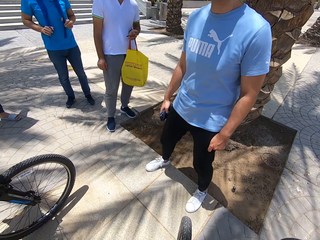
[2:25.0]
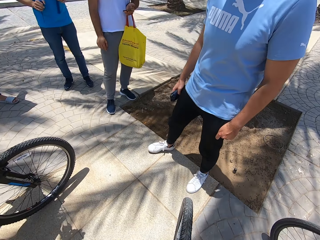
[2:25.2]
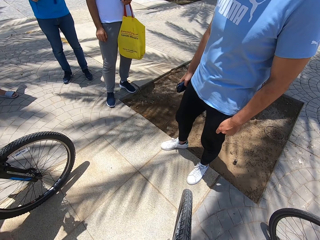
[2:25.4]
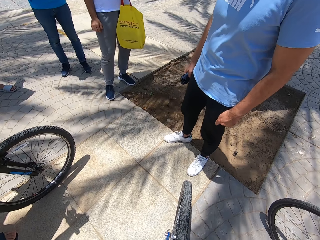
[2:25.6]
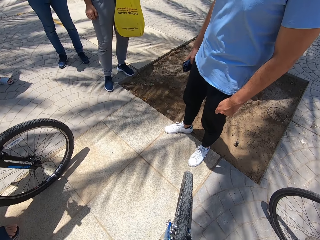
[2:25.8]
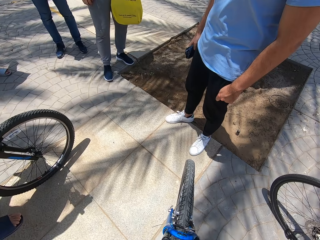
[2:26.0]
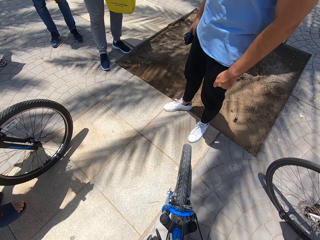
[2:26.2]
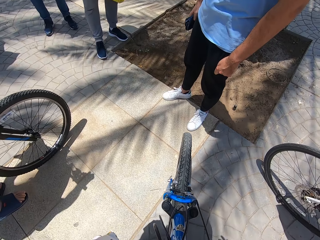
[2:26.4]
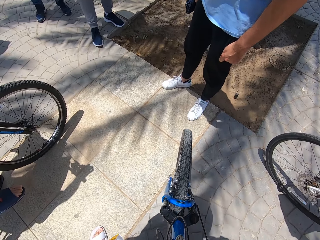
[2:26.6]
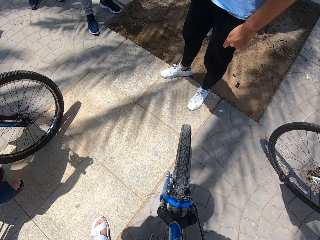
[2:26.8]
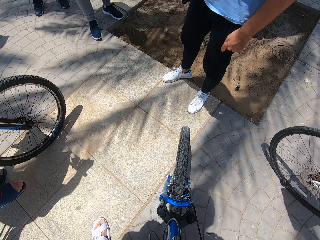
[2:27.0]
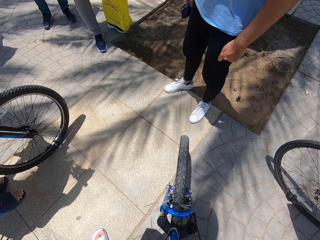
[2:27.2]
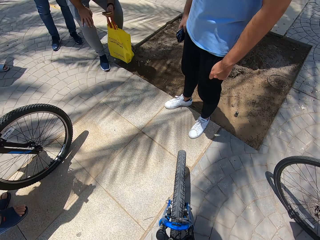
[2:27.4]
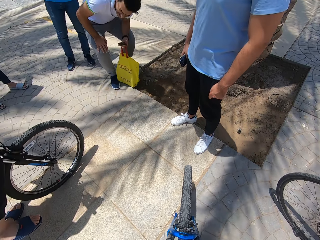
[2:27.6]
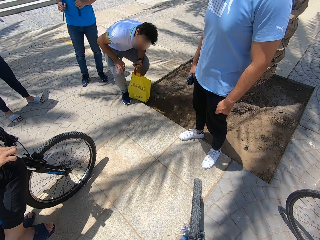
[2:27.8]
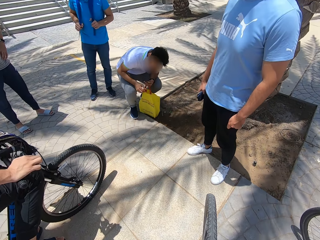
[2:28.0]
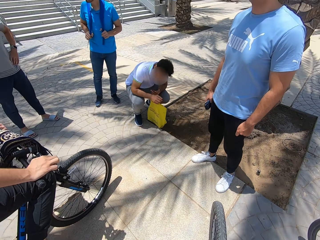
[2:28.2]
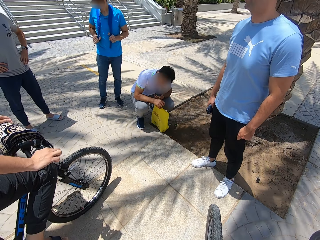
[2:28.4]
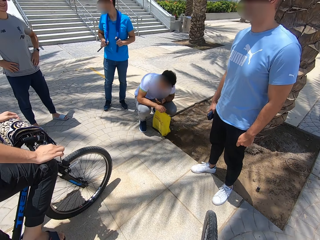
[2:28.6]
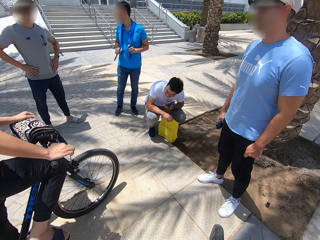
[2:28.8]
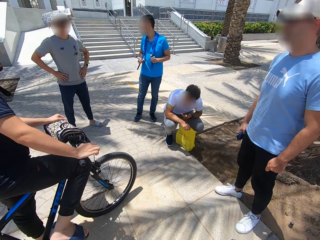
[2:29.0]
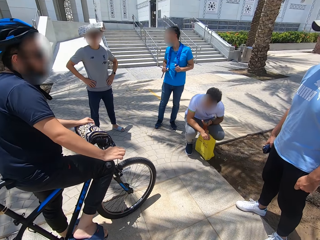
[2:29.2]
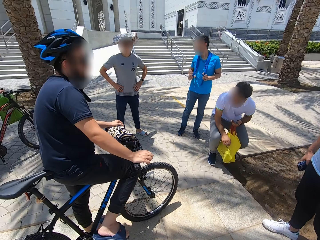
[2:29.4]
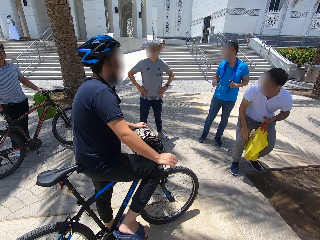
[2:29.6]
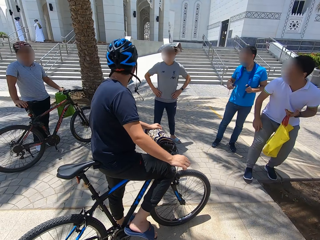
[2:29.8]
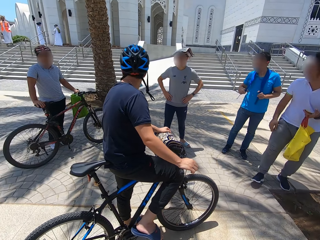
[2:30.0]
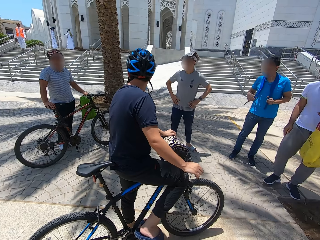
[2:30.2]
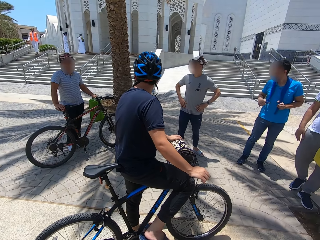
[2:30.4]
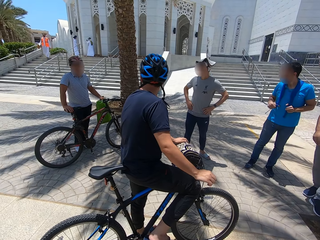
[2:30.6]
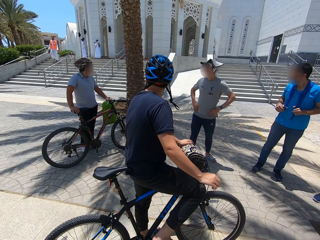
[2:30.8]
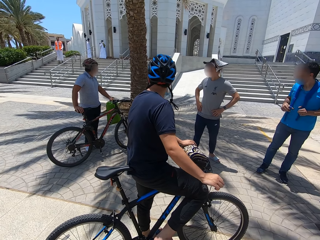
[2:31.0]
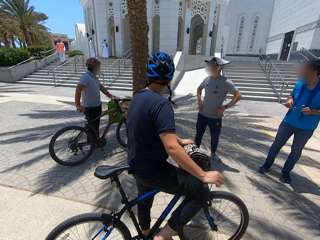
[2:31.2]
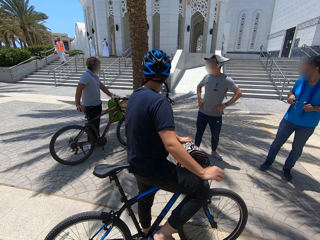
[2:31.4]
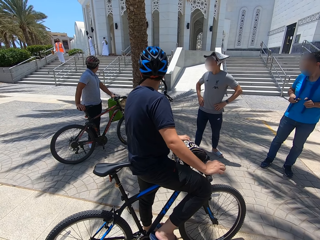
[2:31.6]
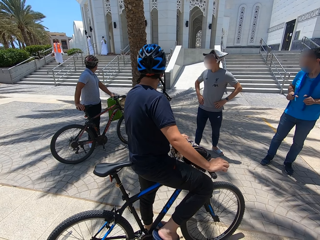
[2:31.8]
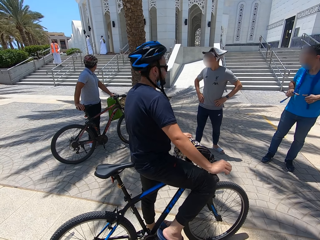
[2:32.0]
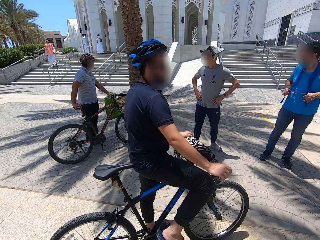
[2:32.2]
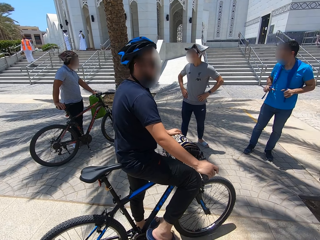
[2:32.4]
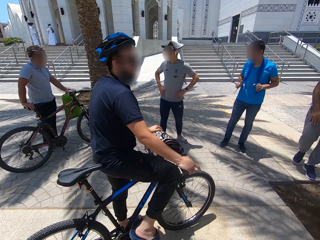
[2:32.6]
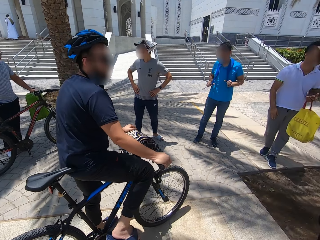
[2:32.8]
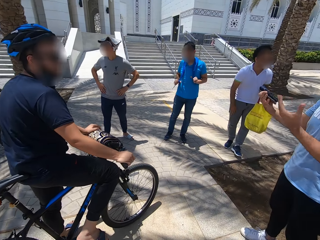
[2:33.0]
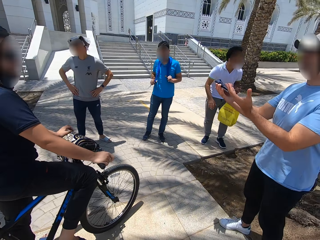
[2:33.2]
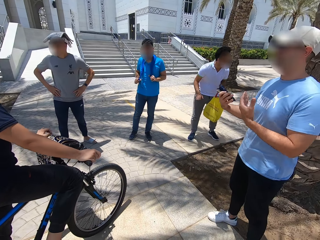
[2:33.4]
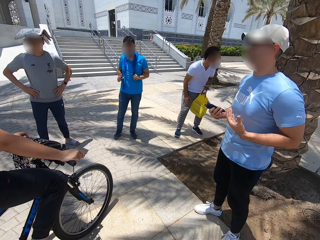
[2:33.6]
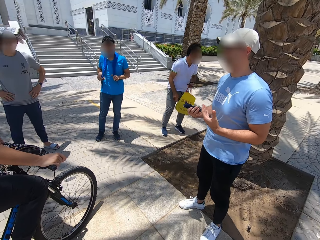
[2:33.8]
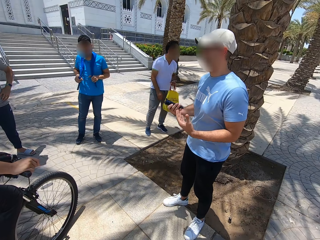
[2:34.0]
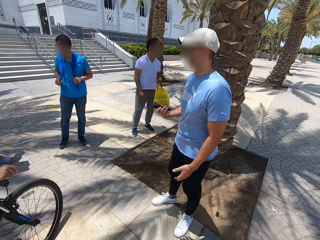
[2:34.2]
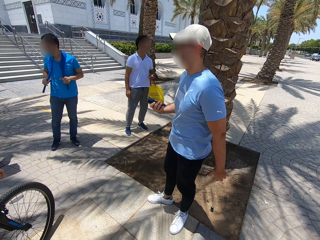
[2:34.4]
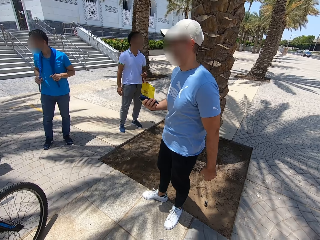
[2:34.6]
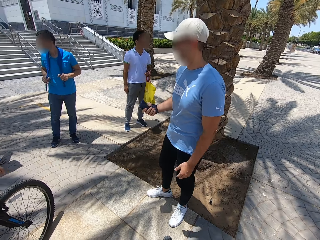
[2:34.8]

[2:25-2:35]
A man squats on the walkway. The man stands on the walkway. The camera wearer looks around the compound. Another man walks downstairs. A third man talks on the walkway.

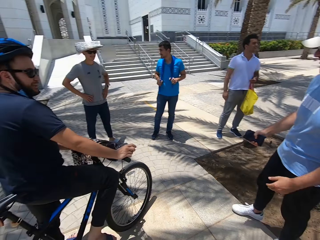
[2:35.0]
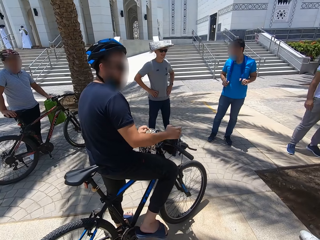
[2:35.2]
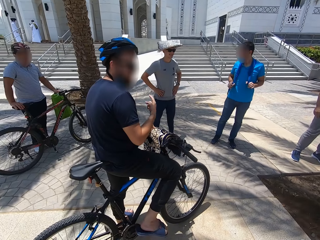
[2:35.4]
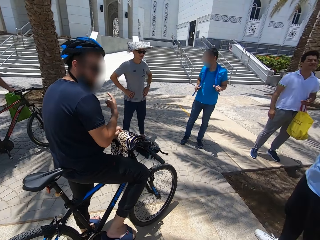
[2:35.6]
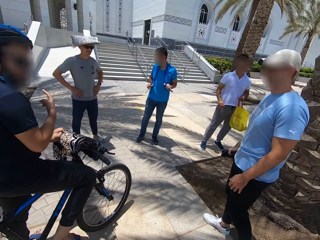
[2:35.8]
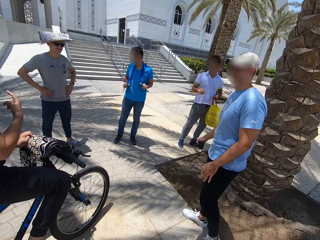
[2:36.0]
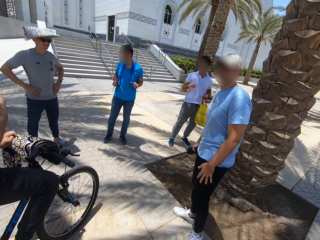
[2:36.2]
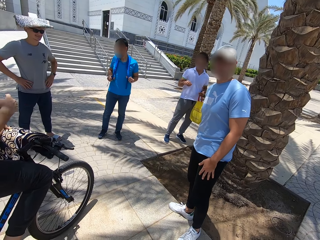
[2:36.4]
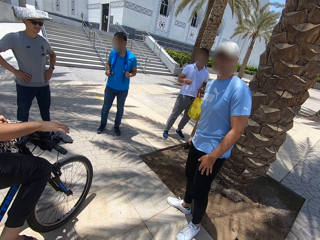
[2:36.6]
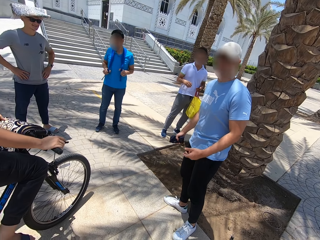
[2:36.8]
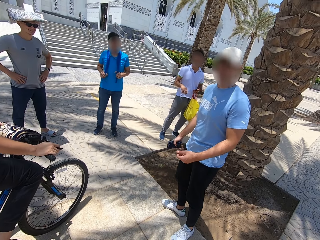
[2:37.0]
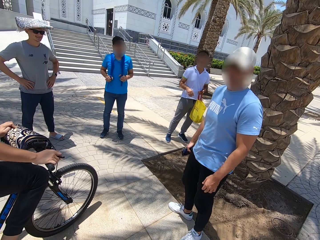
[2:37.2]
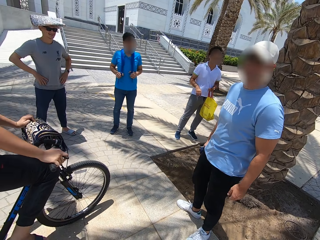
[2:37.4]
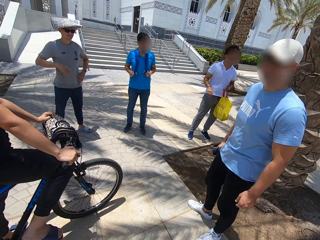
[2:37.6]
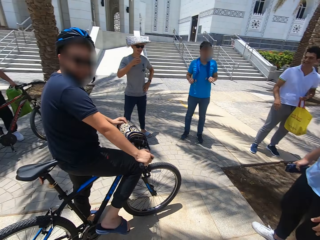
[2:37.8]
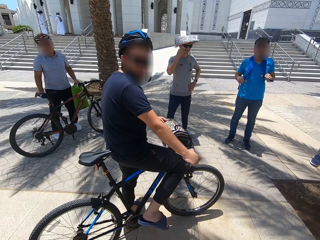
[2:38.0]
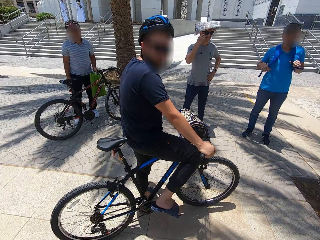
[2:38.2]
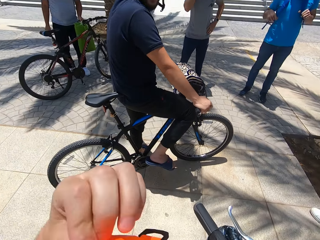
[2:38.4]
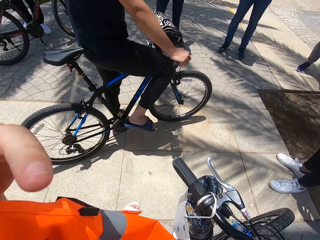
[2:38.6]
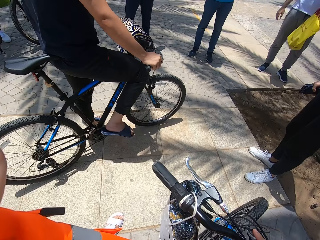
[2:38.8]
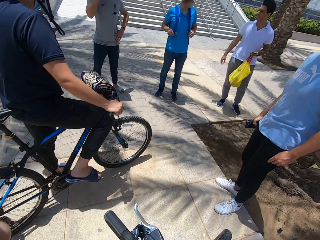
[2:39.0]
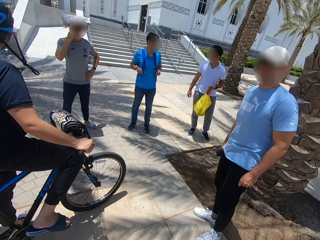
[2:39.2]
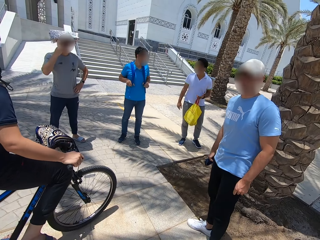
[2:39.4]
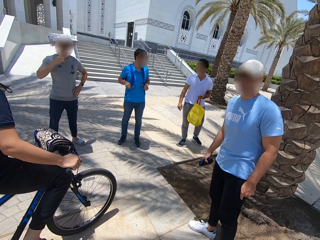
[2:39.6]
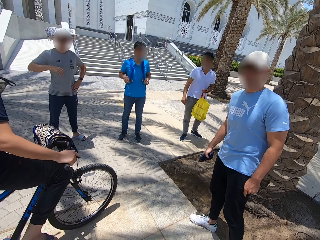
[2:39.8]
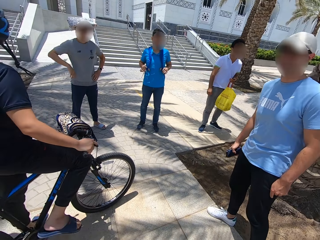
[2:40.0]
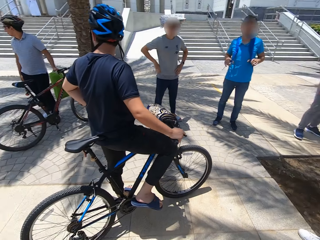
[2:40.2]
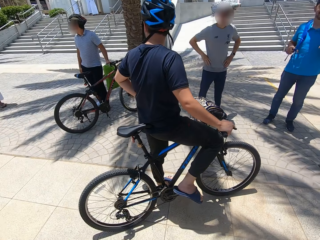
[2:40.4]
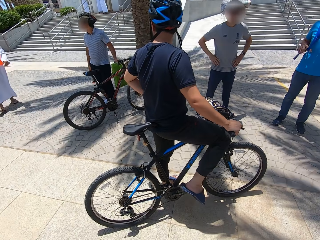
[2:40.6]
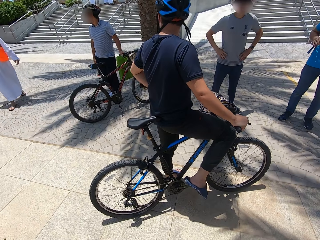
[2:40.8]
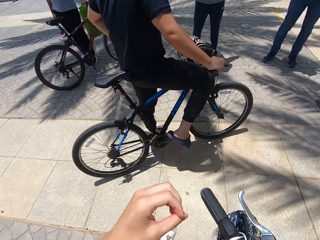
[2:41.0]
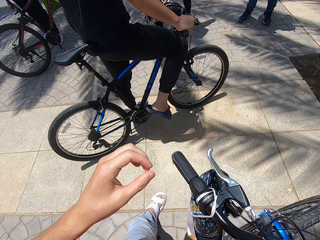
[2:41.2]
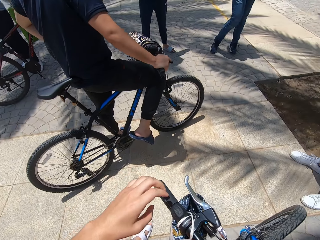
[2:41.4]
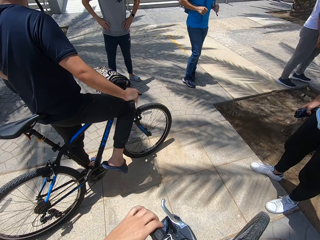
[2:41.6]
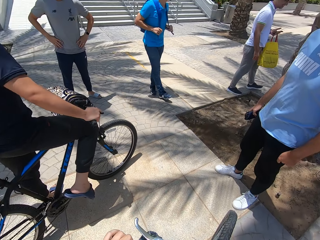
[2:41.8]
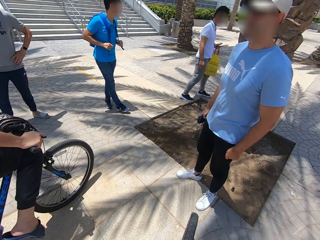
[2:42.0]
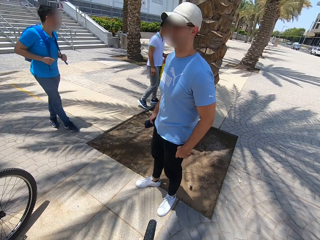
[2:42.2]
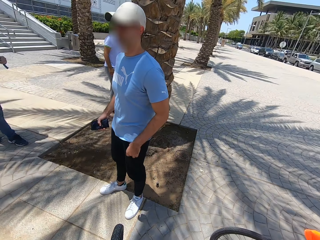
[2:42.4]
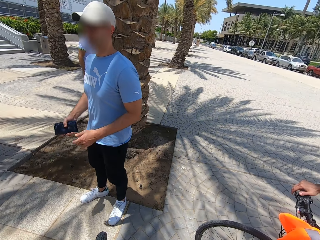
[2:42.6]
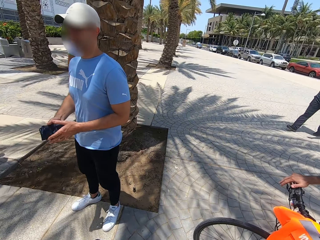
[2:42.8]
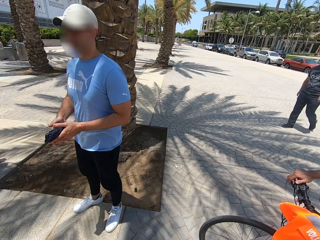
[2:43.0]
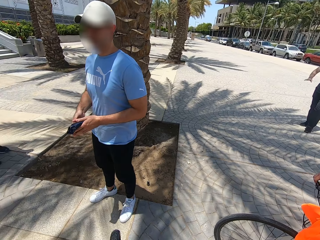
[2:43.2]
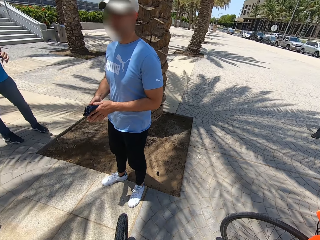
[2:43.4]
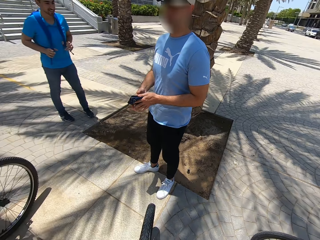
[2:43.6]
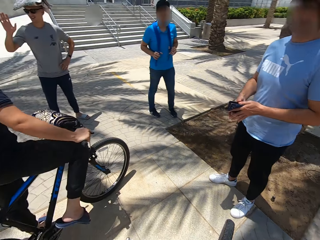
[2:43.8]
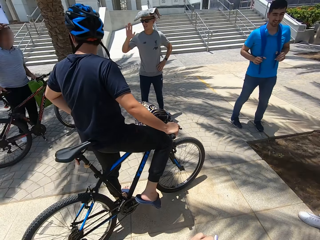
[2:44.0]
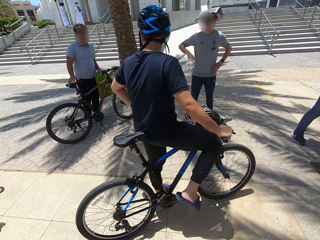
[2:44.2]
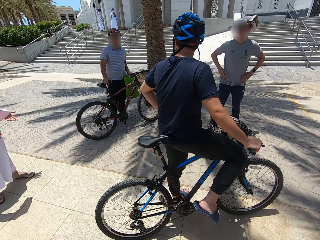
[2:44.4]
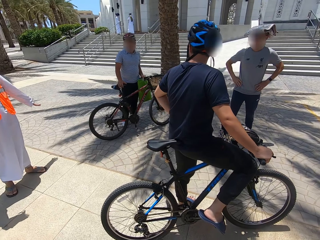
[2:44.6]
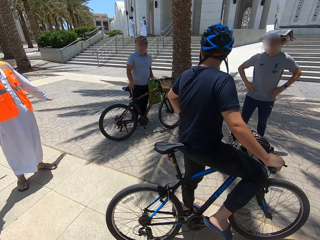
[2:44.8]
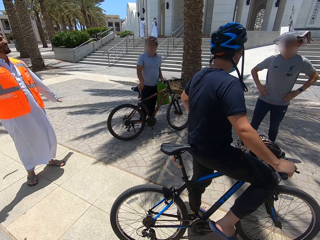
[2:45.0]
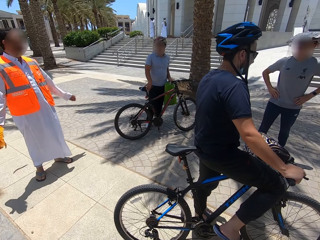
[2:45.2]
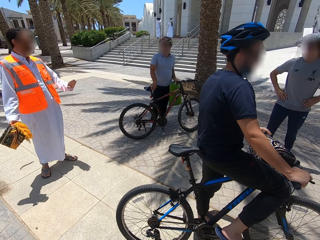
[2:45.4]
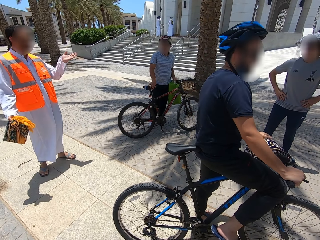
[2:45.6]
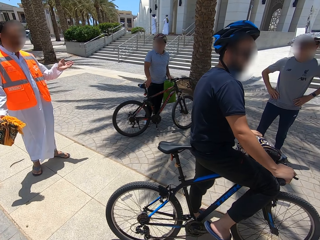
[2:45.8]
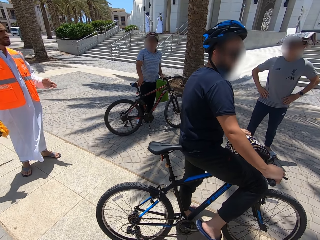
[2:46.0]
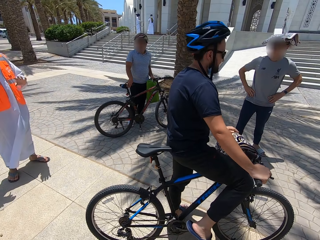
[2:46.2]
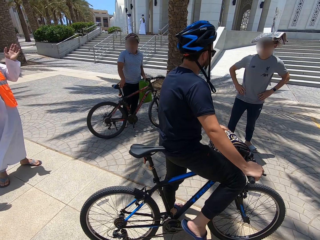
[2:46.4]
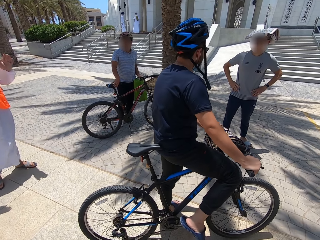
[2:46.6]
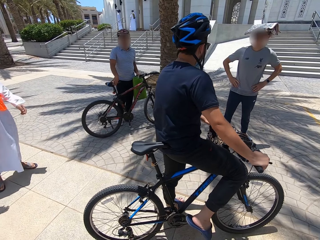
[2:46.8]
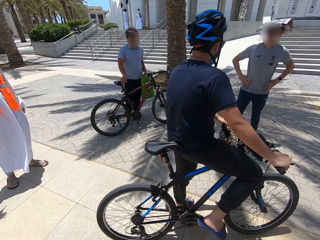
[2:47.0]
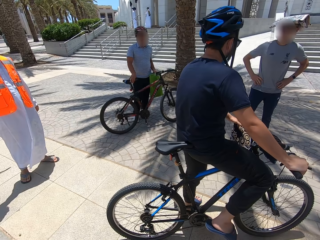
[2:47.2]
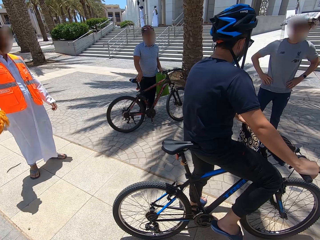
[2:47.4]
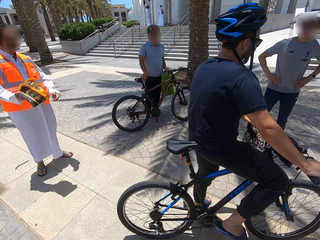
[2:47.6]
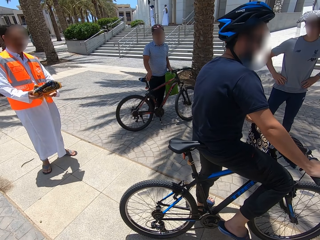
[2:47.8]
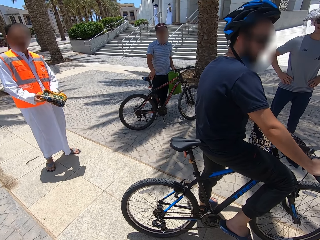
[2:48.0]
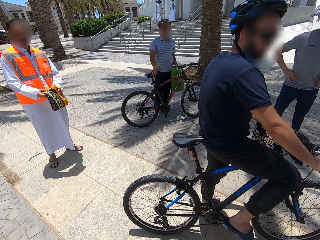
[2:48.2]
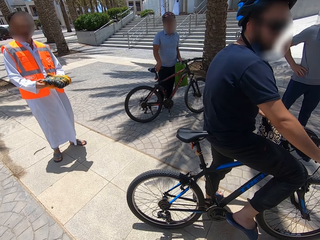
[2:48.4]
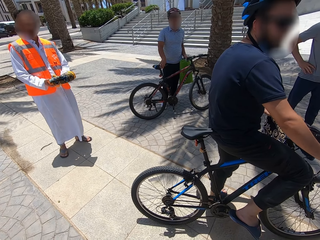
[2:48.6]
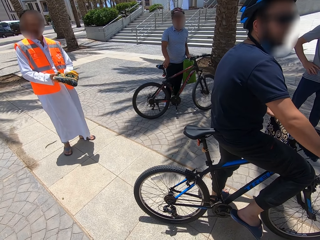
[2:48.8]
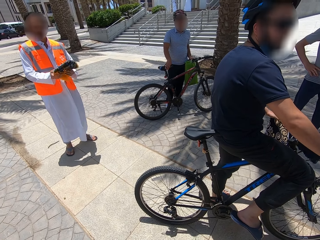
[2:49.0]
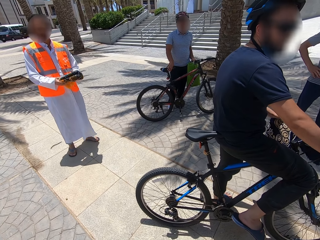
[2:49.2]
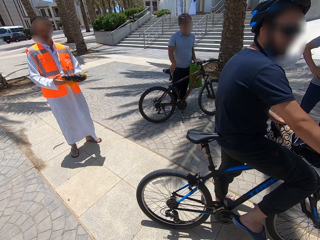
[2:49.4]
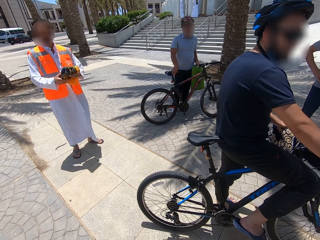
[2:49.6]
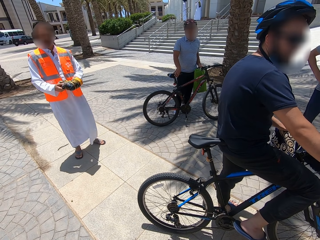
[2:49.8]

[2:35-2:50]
A man talks on the walkway. The camera wearer stares at a person. They look around the compound. Another man walks on the walkway. The other man talks on the walkway. The camera wearer stares at another person. The other person waves his hand.
